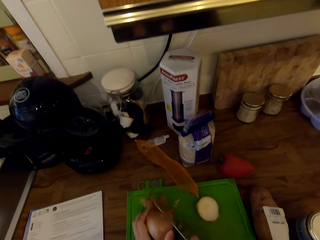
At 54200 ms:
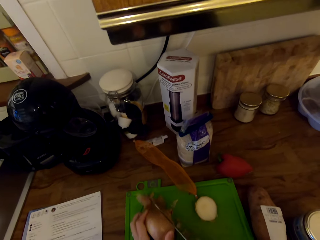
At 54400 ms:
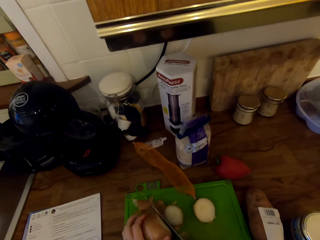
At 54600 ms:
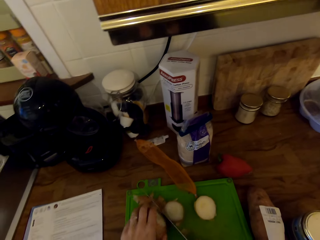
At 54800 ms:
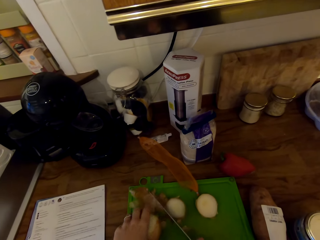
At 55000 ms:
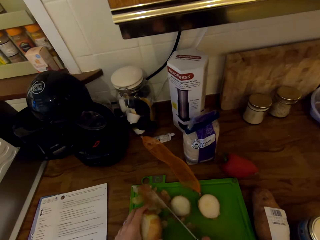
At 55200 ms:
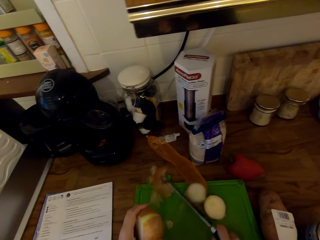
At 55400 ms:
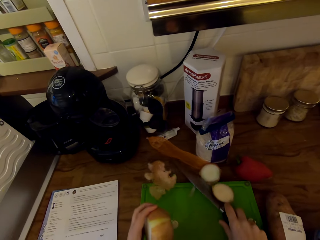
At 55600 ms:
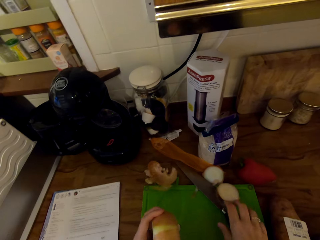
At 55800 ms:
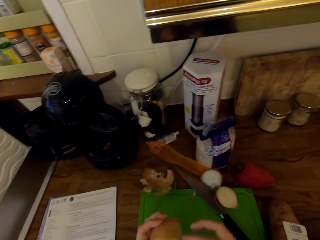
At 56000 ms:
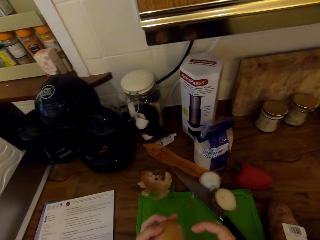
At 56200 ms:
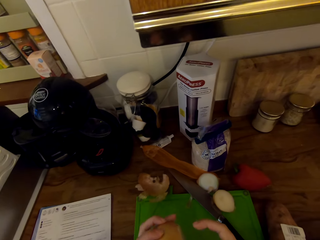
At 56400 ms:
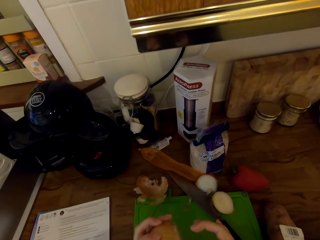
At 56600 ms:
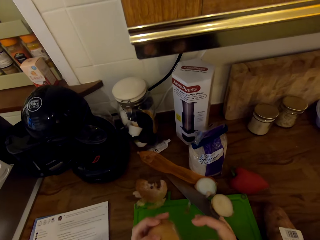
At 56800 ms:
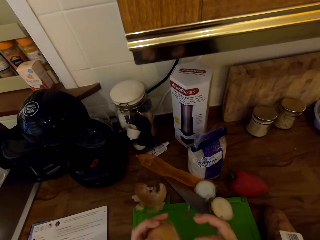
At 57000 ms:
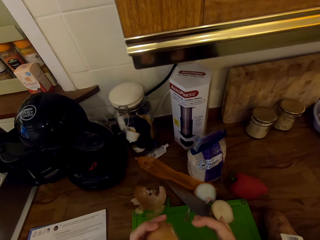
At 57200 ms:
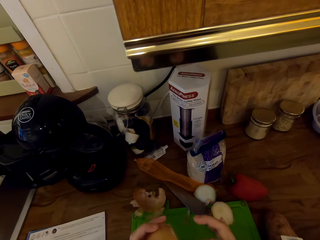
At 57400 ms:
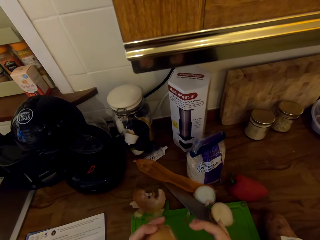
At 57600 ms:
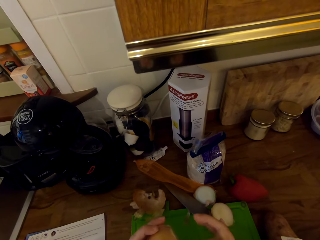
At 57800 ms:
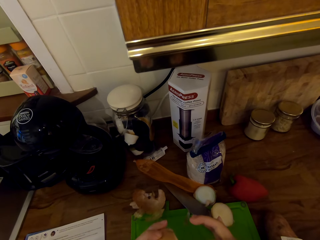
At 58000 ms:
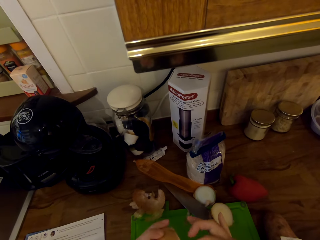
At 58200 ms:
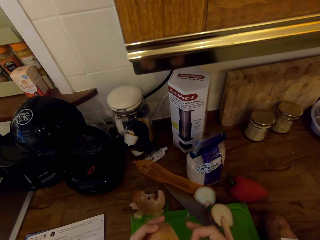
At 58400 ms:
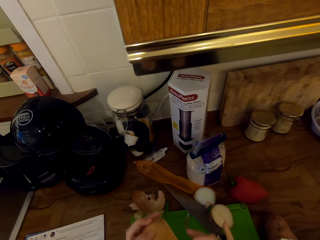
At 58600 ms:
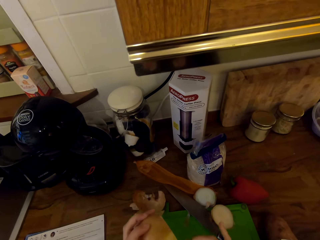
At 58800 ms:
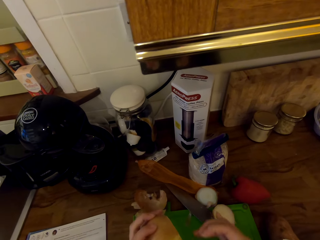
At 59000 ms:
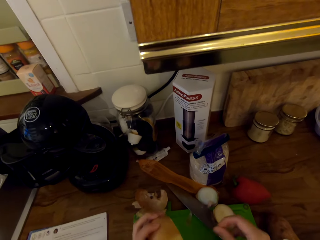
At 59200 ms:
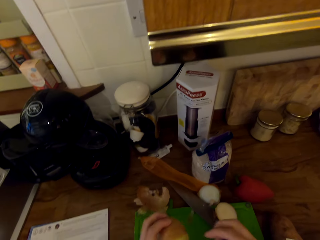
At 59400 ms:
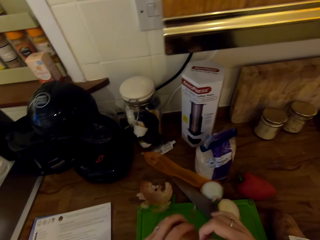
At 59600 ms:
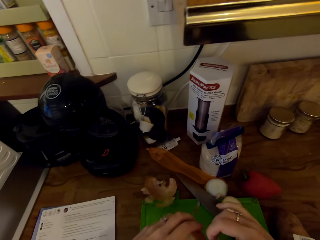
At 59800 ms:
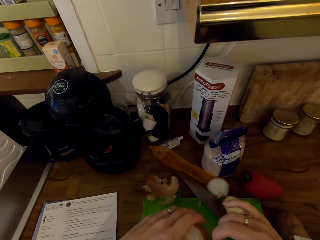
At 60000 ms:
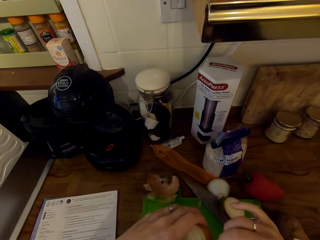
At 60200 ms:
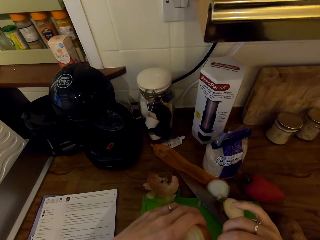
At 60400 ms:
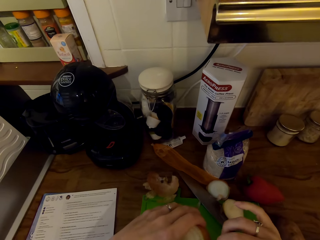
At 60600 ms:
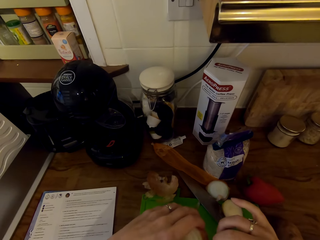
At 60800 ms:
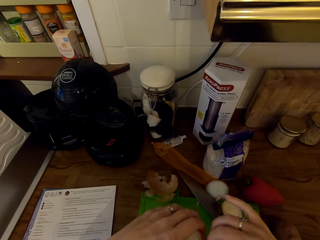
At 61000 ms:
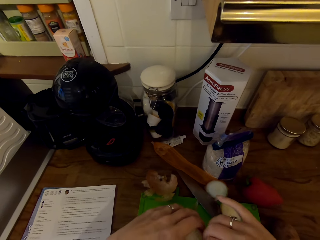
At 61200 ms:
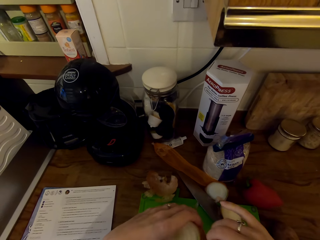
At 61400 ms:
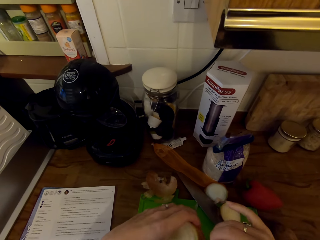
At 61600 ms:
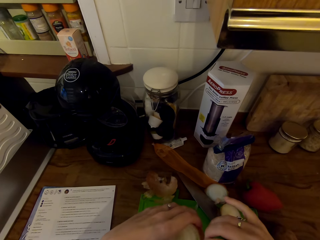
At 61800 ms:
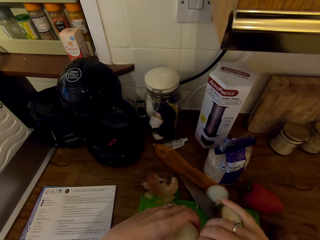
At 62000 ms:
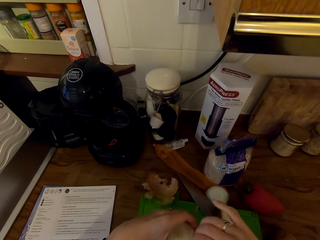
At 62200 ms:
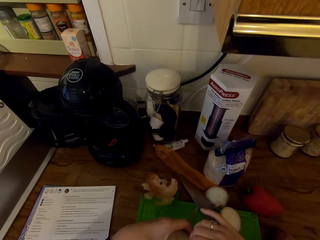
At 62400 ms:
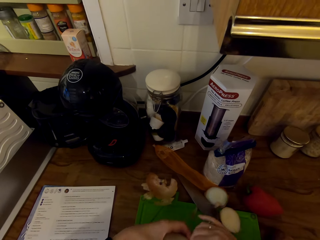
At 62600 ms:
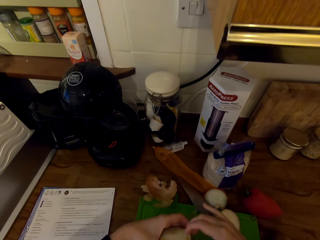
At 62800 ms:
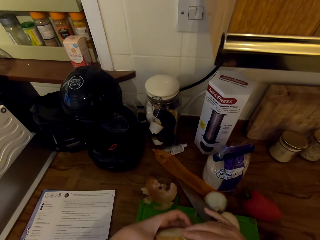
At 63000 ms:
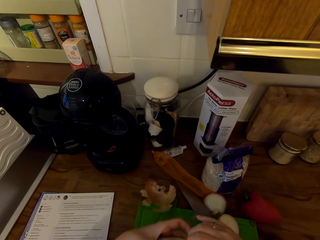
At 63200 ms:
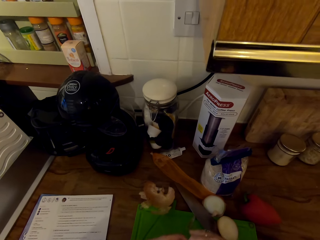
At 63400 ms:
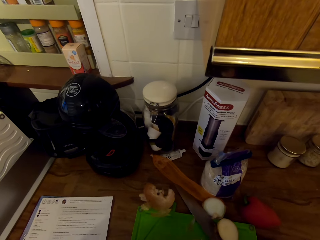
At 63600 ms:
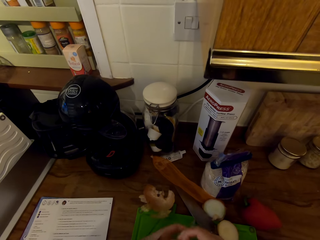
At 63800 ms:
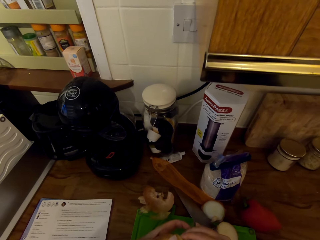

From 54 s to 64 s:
The camera wearer lets go of the knife. She peels the onion with her hands.

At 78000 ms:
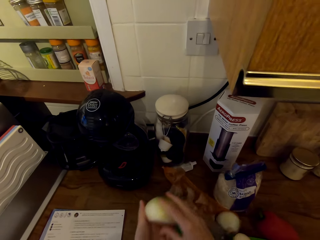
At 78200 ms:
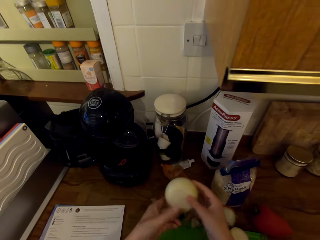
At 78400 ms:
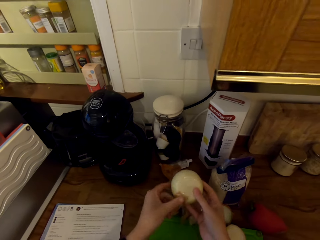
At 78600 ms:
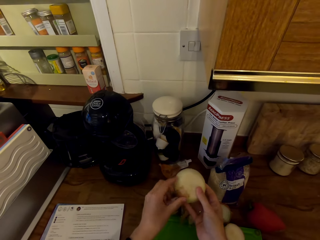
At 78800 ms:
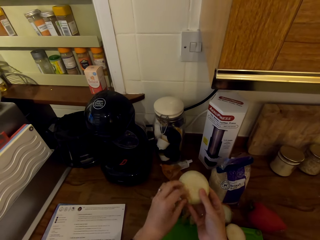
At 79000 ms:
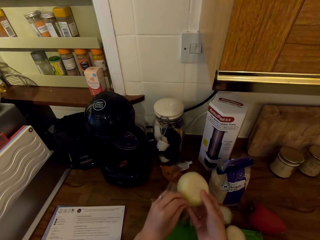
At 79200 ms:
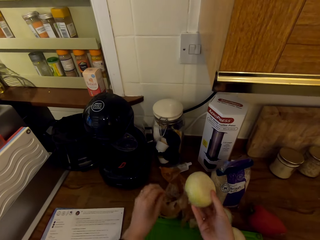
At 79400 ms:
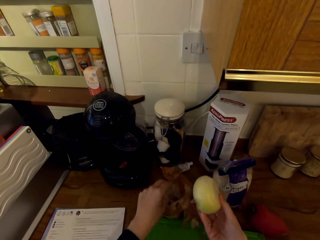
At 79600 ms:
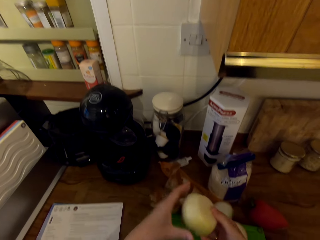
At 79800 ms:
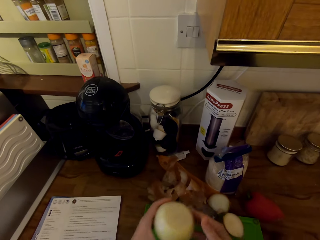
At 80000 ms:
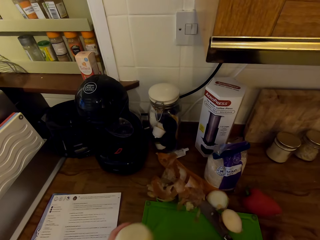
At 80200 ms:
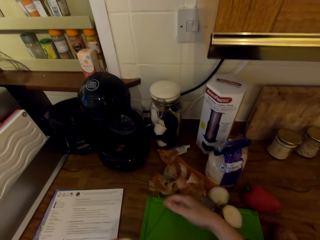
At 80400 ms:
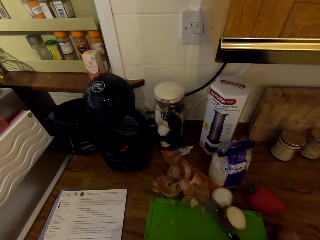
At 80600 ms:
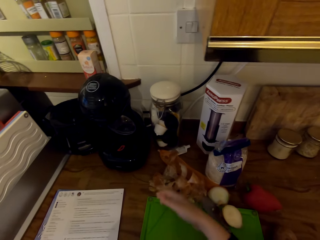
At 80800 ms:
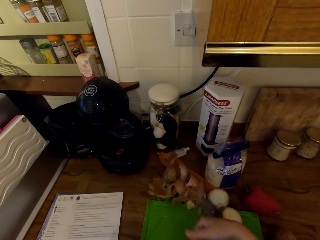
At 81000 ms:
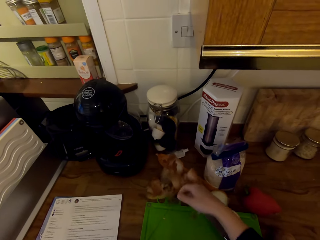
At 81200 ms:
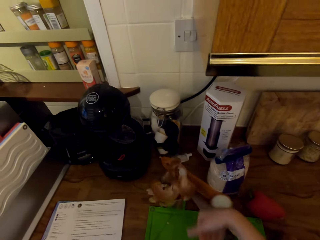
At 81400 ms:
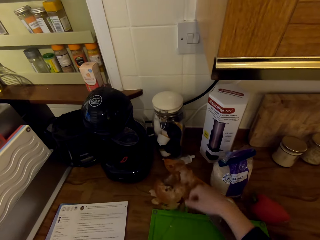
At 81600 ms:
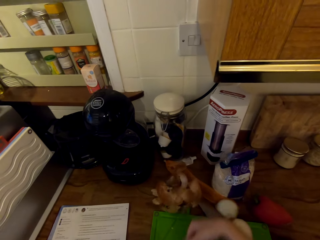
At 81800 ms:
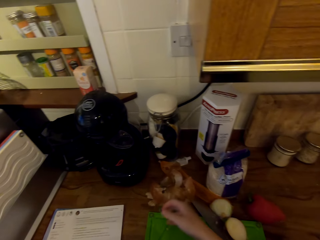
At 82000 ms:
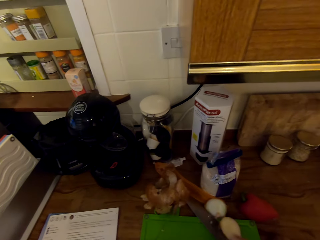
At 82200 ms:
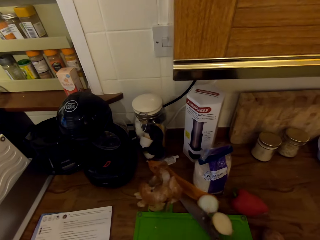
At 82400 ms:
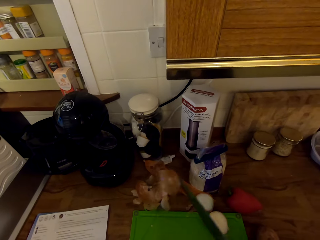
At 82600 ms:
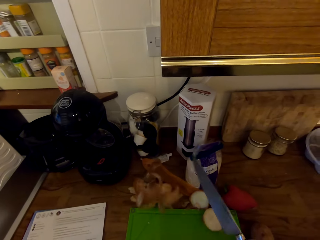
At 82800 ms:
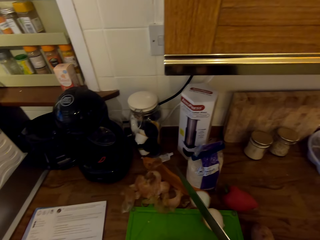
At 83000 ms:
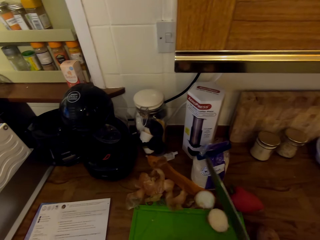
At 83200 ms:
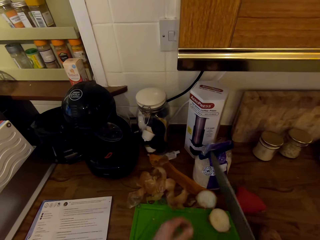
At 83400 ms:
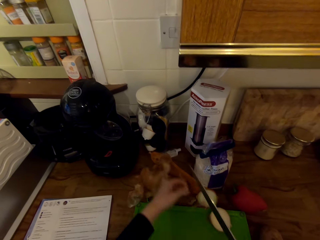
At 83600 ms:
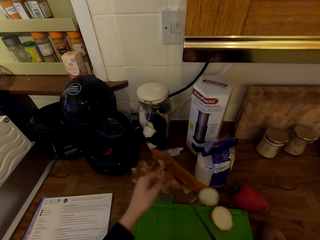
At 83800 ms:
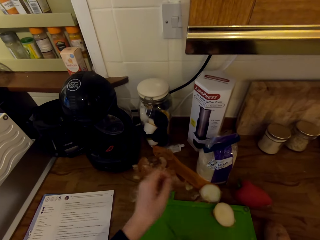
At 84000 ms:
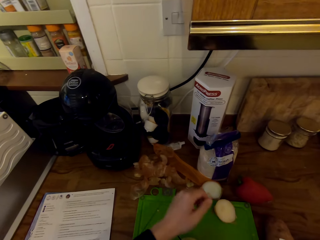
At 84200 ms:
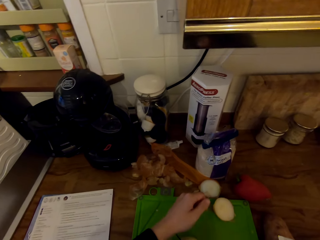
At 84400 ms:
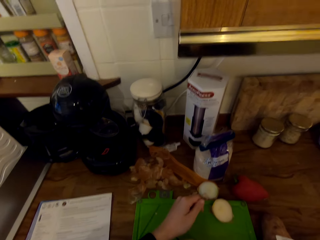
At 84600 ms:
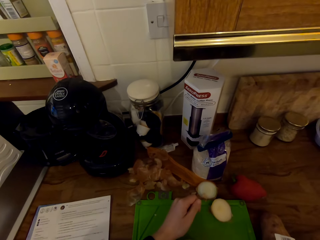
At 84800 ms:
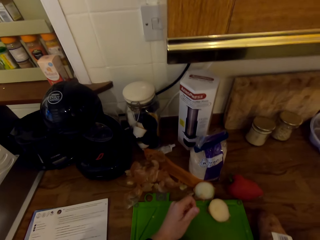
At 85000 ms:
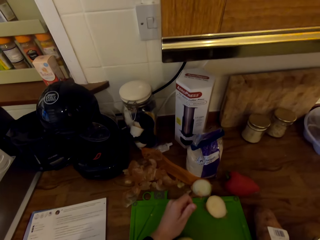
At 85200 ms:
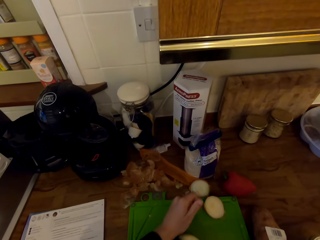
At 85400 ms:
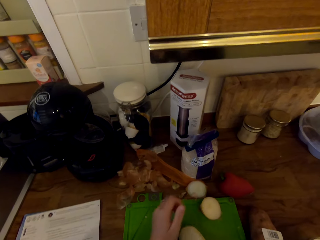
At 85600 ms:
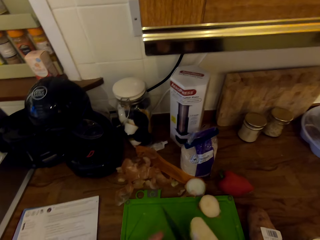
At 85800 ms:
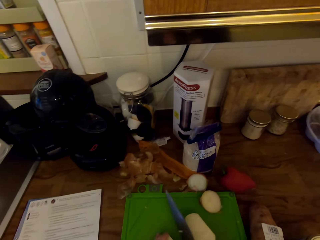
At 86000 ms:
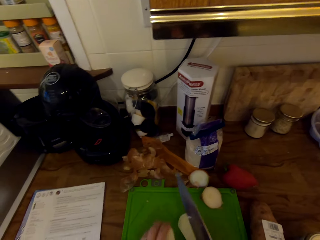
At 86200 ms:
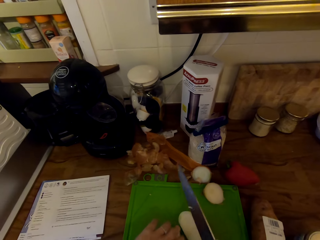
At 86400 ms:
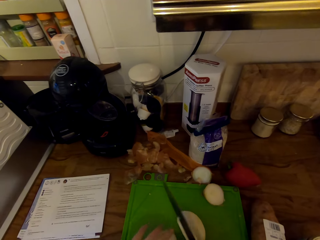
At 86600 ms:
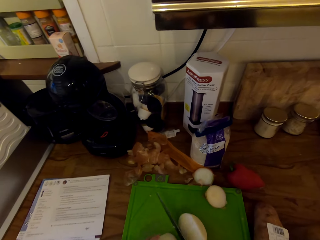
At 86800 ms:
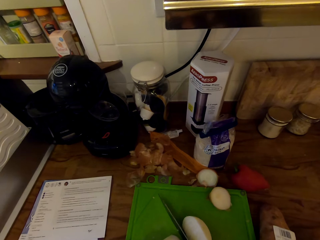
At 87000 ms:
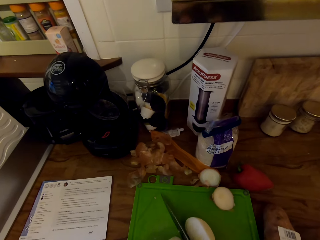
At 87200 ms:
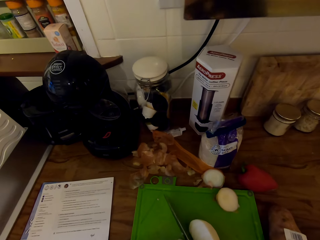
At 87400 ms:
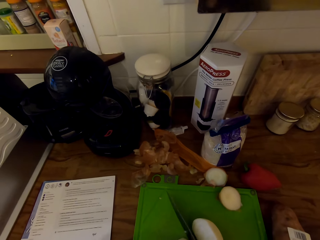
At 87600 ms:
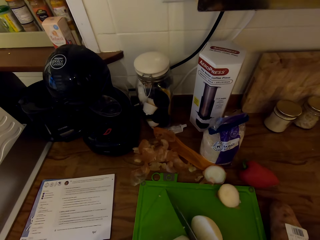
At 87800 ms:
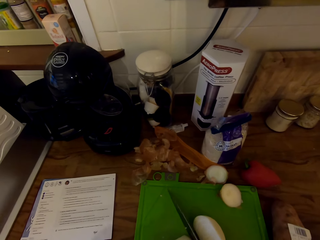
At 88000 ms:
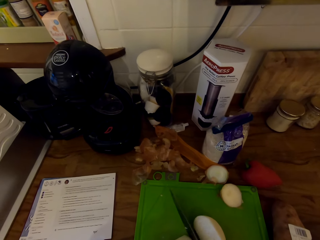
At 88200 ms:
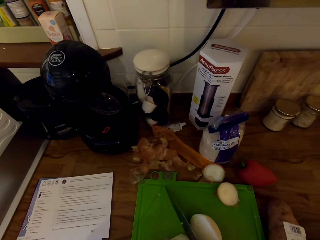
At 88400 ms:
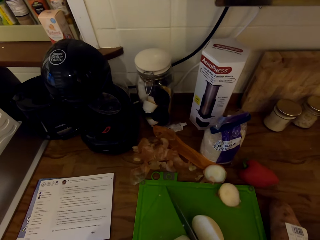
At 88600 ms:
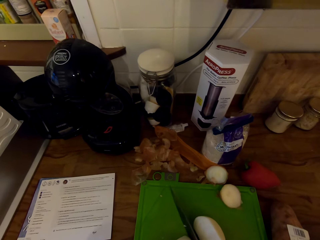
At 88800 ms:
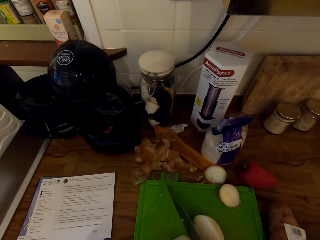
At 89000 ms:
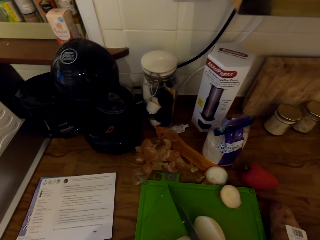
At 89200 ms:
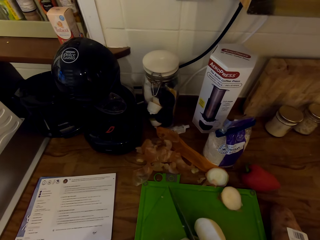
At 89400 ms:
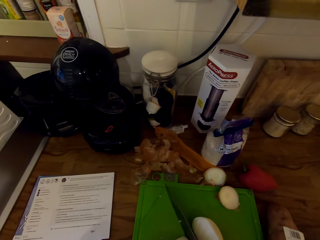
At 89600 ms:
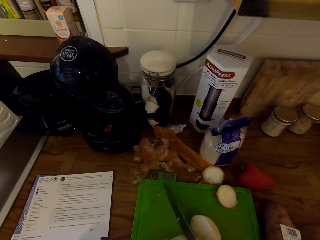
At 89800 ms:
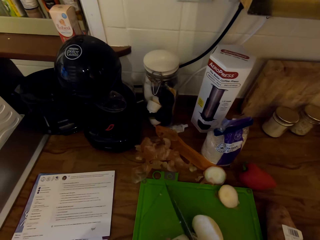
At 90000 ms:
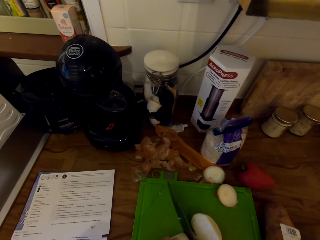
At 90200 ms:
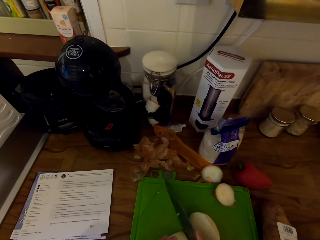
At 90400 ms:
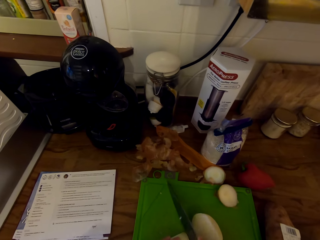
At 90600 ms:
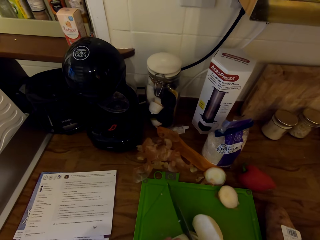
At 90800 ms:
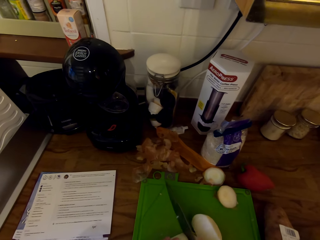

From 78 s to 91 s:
The camera wearer wipes the peels from the chopping board with her hand. She picks up the knife from the chopping board. She cuts the onion with the knife.
